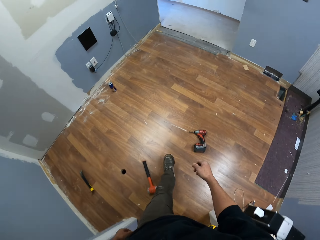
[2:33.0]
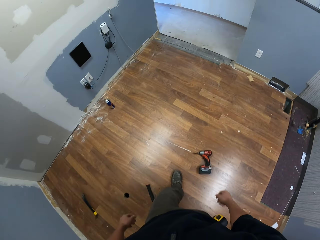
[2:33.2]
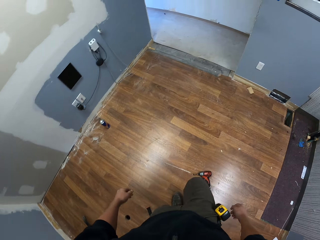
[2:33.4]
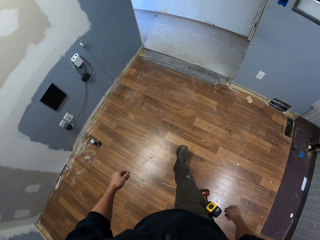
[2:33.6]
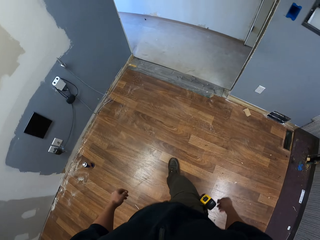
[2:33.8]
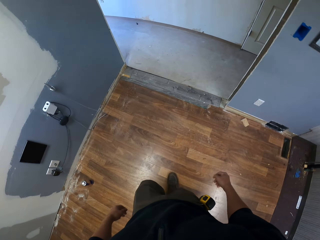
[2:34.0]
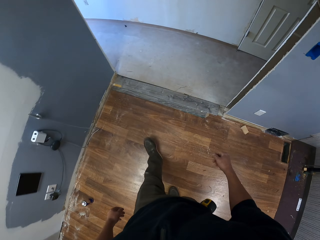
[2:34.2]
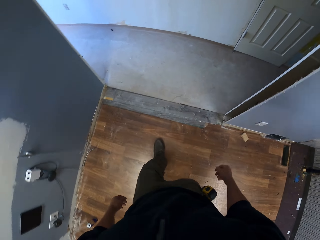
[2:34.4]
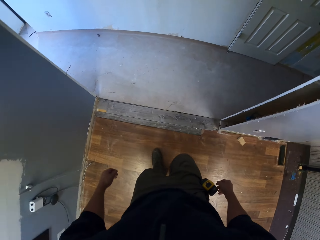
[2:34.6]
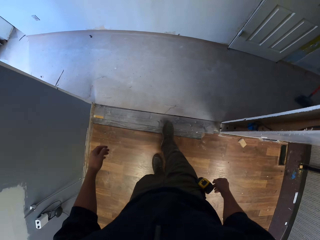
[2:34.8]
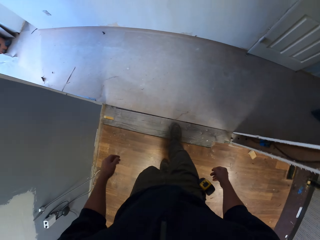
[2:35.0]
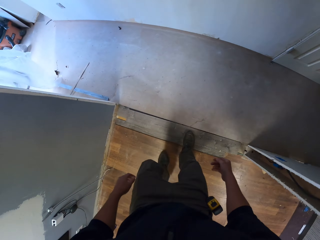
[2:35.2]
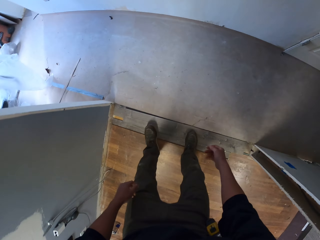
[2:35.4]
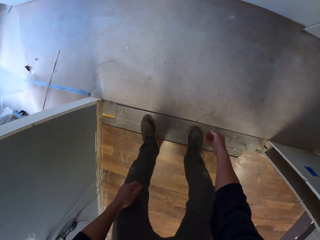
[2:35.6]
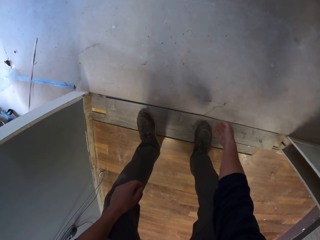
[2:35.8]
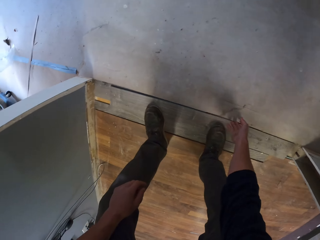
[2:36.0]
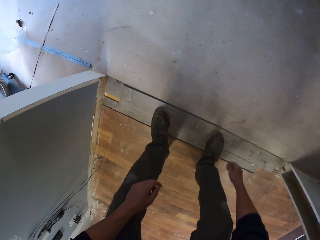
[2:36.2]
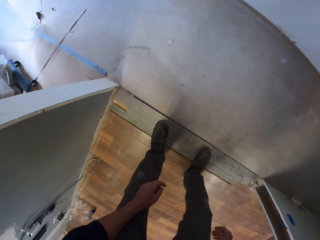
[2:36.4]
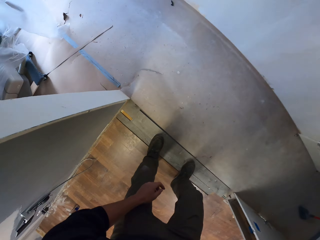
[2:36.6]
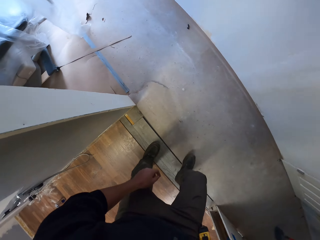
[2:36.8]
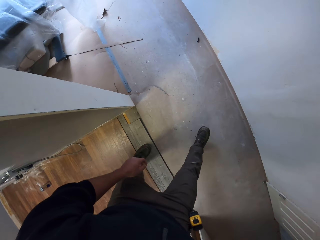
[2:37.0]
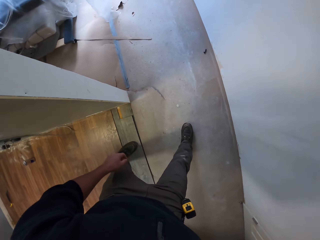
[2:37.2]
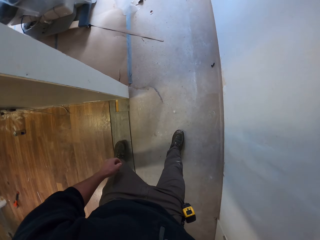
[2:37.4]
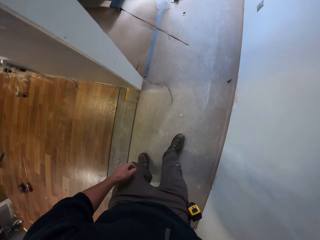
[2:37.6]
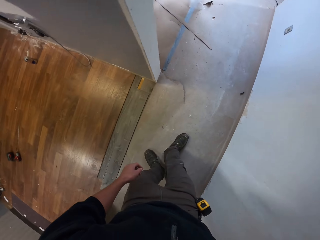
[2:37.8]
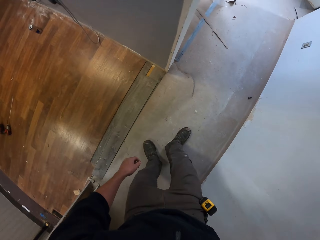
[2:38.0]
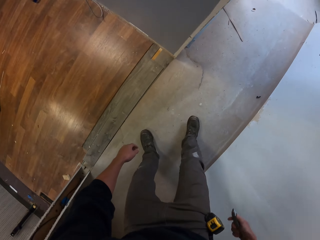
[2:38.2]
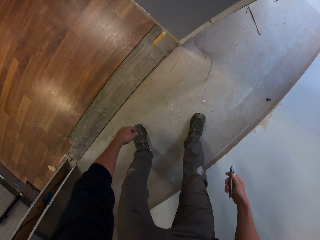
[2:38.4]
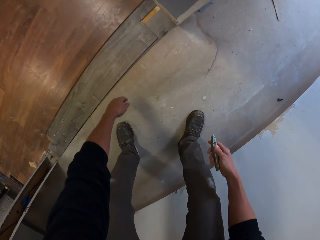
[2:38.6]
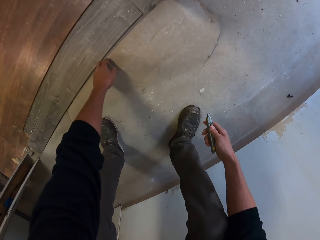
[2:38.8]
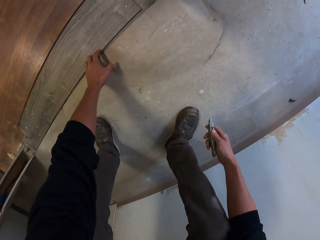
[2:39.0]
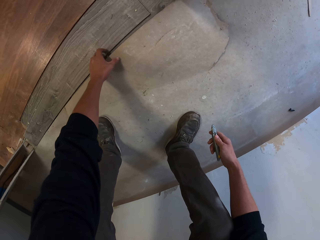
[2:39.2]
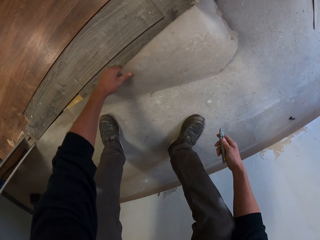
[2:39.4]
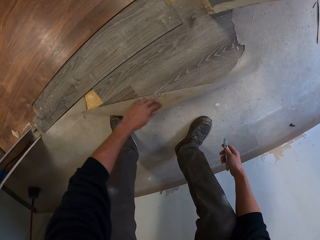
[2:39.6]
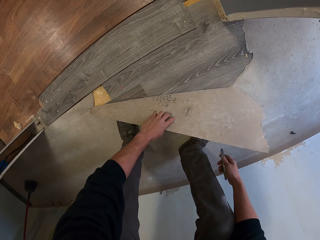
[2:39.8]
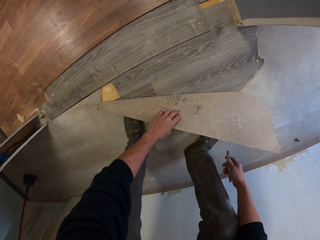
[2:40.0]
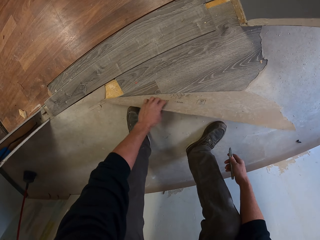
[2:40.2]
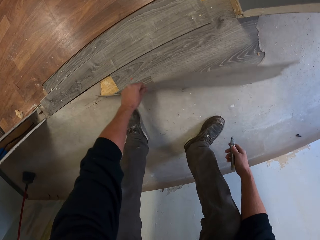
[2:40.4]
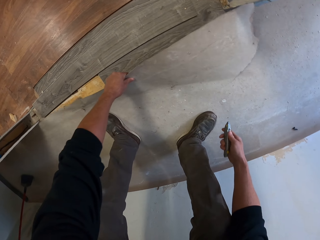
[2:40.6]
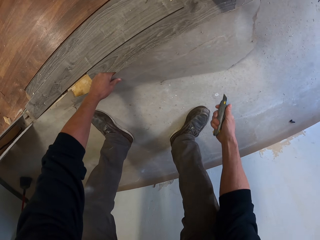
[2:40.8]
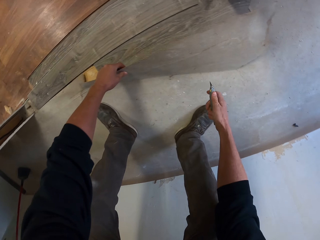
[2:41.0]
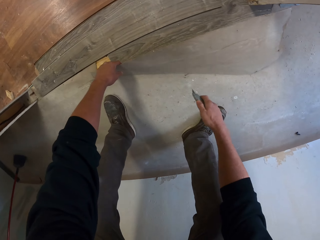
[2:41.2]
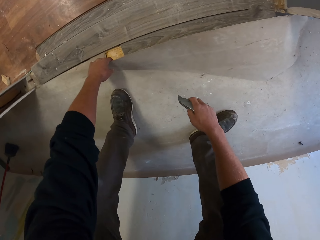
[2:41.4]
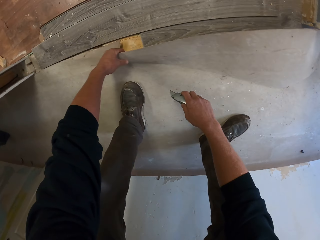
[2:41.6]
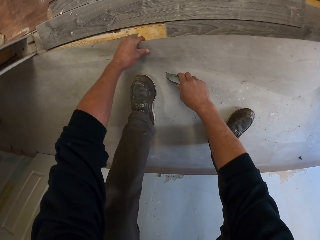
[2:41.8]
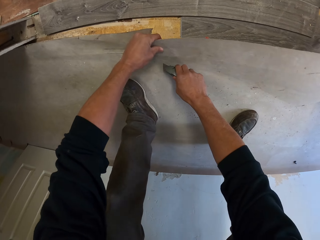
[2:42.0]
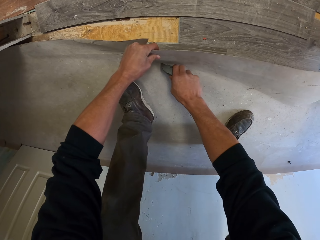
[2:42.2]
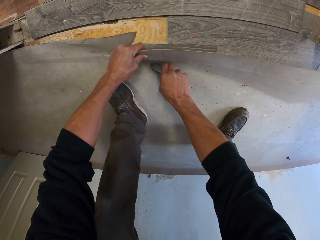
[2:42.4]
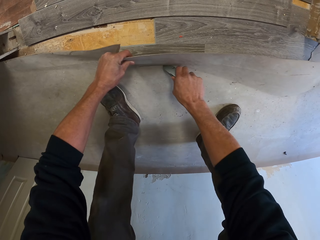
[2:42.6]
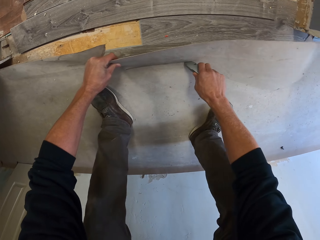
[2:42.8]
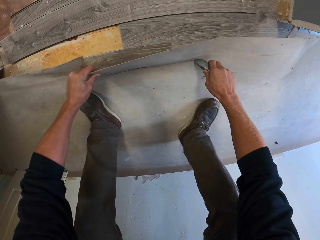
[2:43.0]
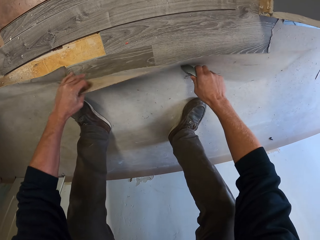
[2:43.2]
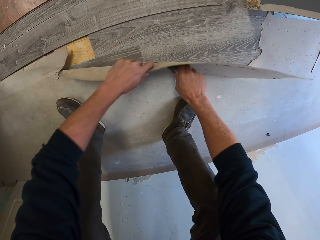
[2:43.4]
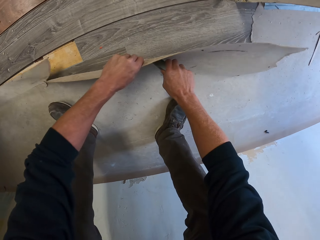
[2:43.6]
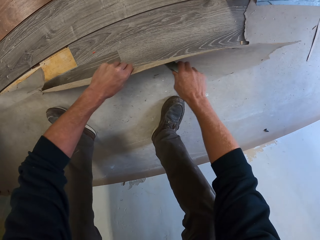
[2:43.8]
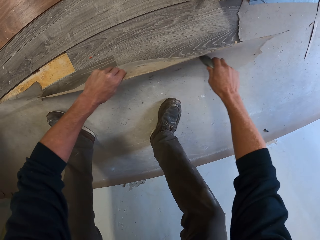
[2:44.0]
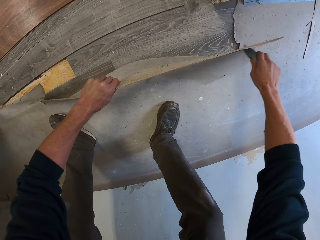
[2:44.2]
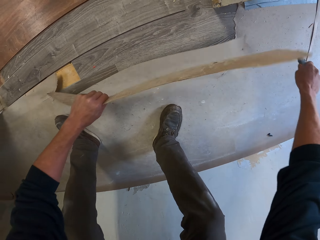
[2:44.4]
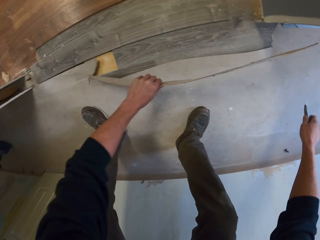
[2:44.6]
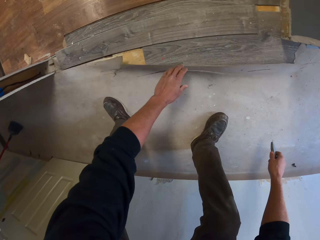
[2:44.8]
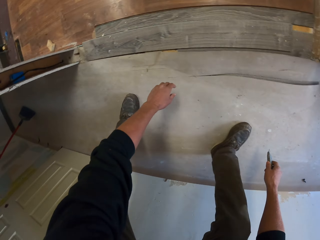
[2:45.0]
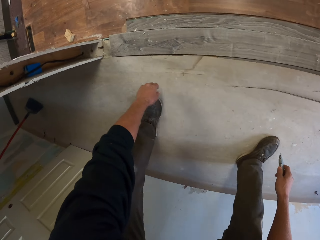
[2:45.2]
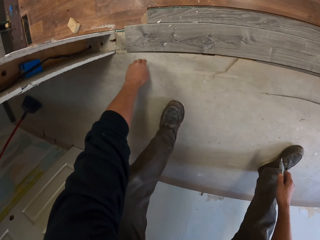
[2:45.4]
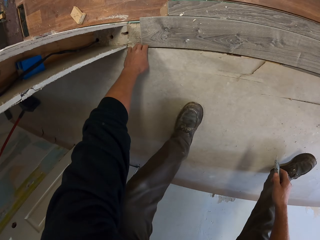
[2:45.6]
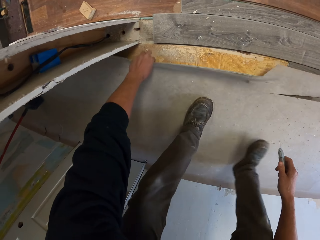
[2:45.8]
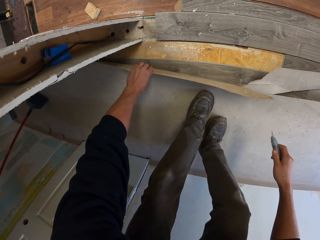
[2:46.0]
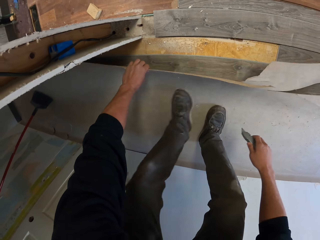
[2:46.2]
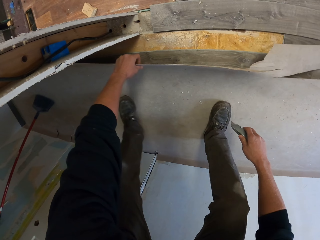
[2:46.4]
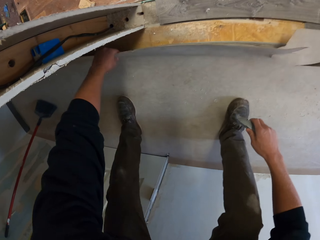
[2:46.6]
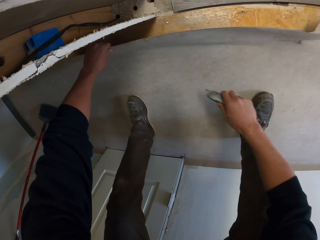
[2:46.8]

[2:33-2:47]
The camera wearer bends. He touches the floor with his hands. He steps. He lifts a carpet. He cuts the carpet with a cutter.

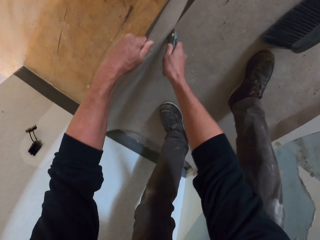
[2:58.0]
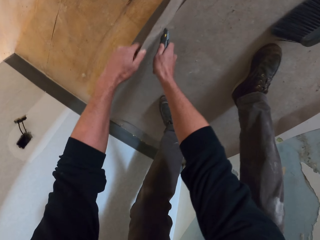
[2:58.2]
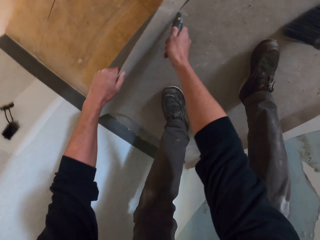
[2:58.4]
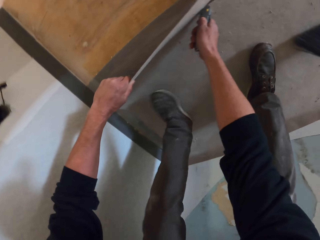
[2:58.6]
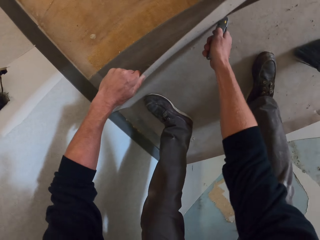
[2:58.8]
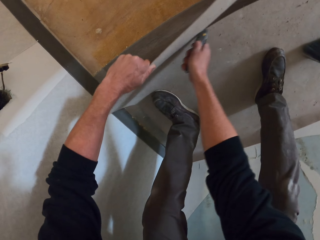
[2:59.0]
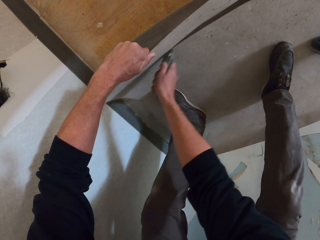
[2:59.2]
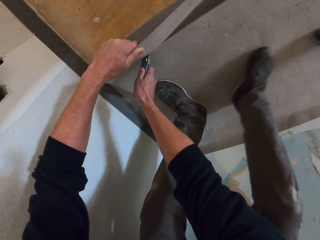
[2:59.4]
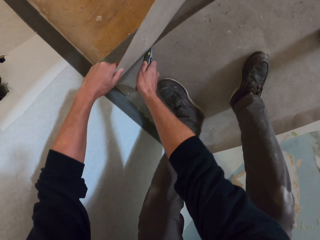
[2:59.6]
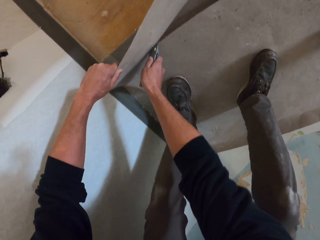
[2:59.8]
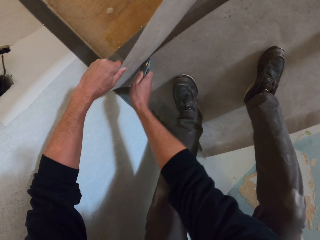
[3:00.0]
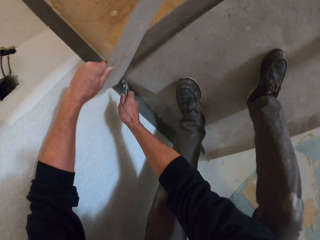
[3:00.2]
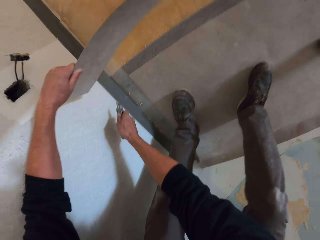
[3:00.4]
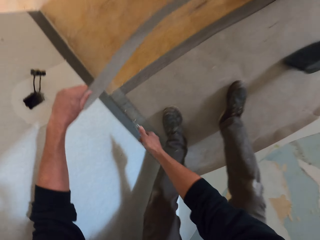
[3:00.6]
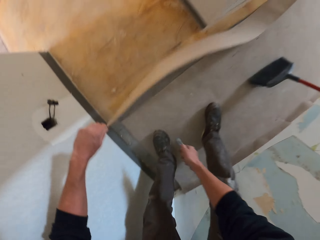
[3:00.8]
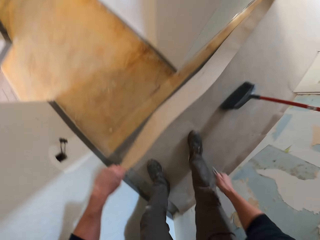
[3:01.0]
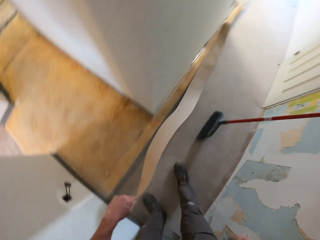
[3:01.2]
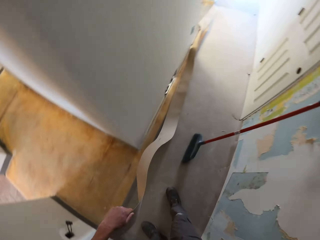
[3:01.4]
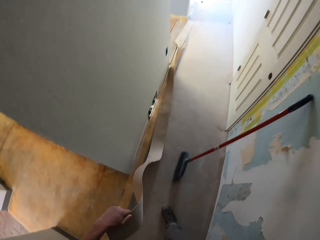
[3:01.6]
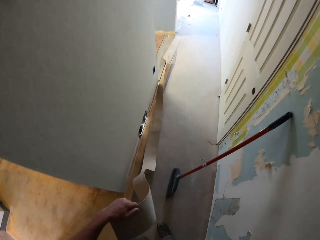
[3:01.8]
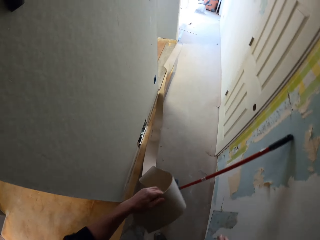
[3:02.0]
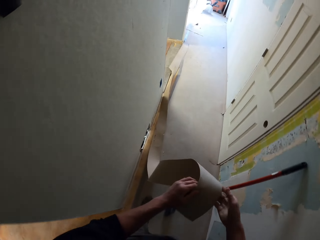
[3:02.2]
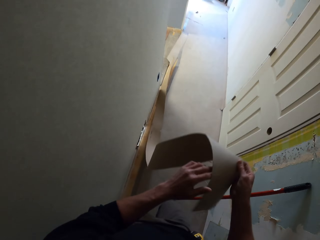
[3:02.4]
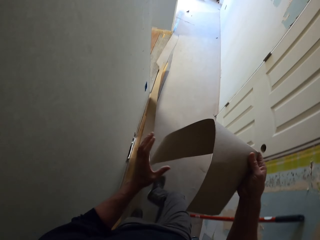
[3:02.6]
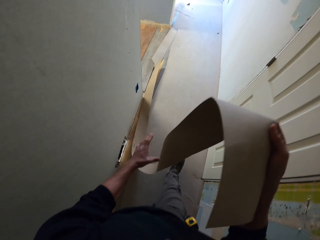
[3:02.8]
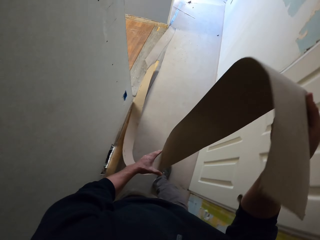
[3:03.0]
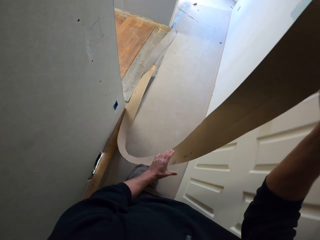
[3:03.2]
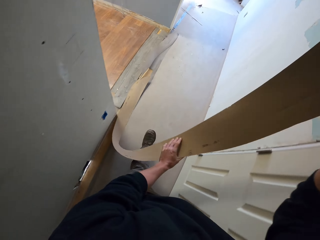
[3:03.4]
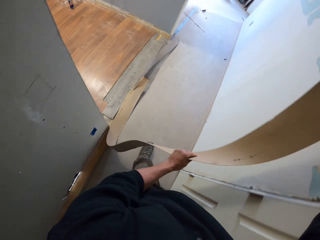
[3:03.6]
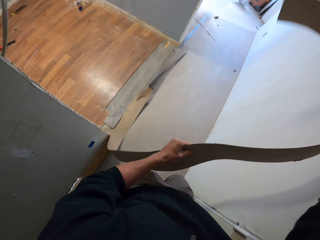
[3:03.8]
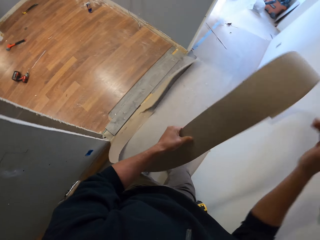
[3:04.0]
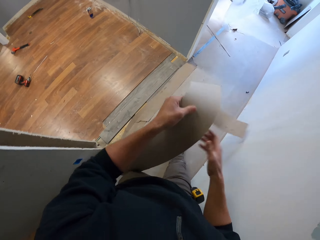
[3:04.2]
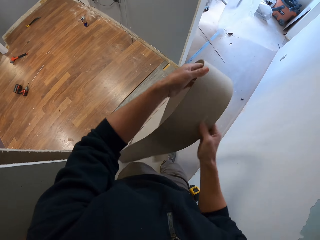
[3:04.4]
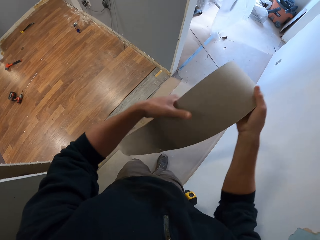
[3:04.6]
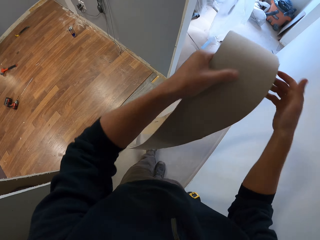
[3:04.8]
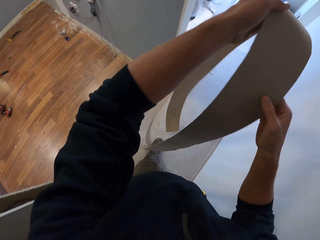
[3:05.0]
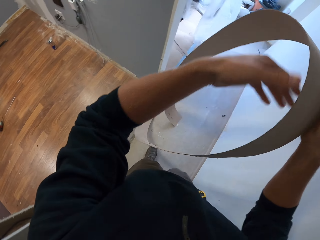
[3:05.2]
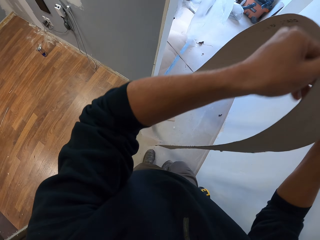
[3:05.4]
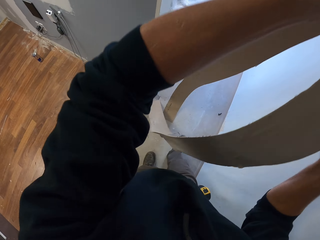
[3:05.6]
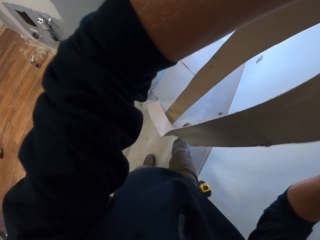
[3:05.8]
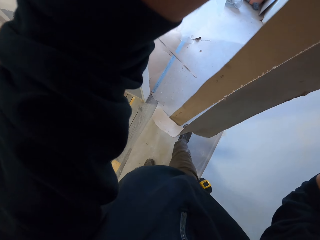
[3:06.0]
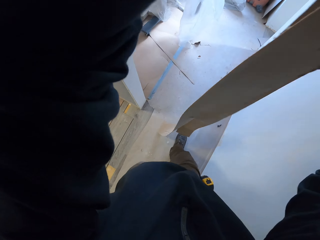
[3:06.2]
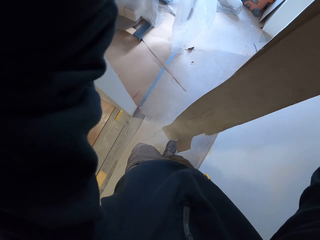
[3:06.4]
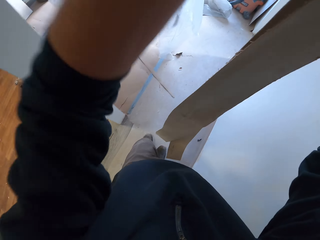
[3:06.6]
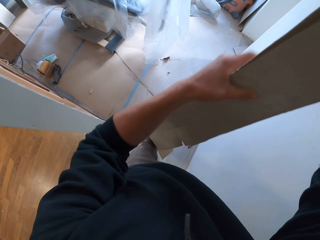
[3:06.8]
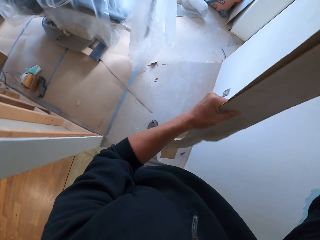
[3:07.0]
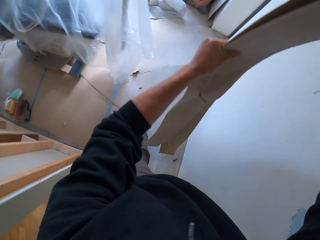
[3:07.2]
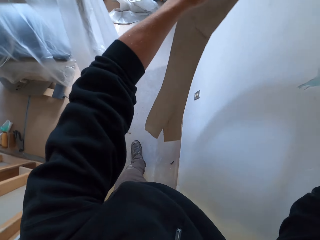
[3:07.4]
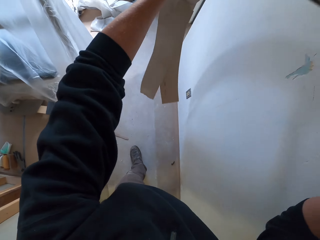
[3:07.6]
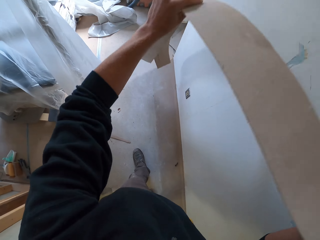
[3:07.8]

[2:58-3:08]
The camera wearer lifts the carpet. They walk. They fold the carpet.
